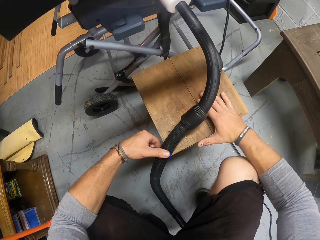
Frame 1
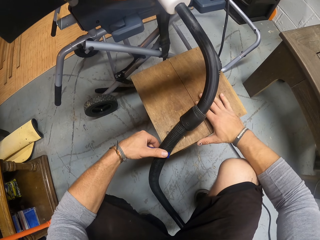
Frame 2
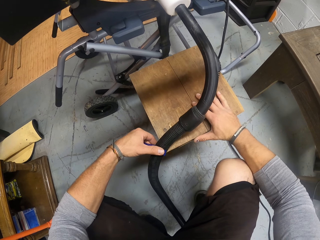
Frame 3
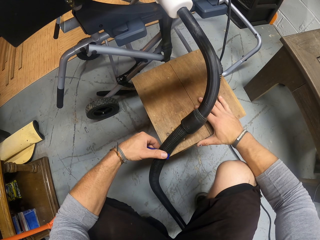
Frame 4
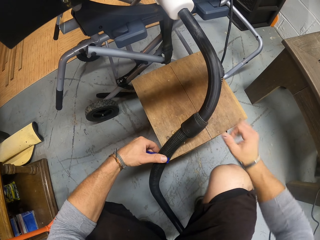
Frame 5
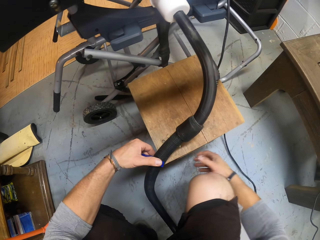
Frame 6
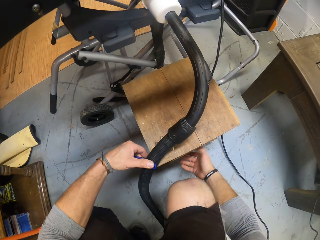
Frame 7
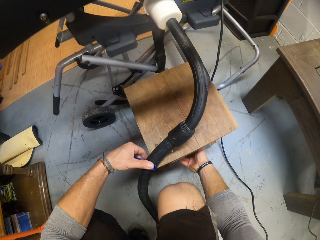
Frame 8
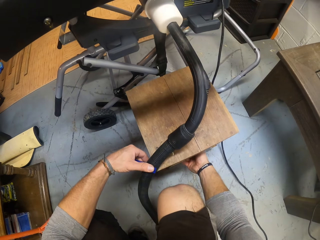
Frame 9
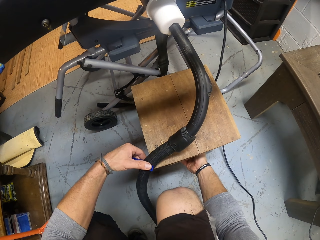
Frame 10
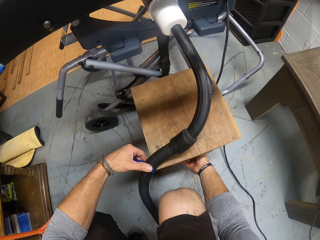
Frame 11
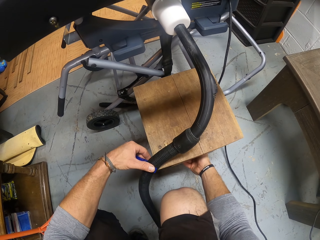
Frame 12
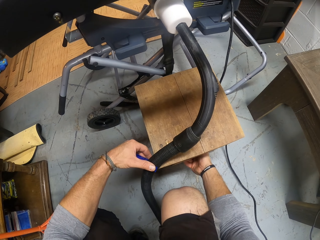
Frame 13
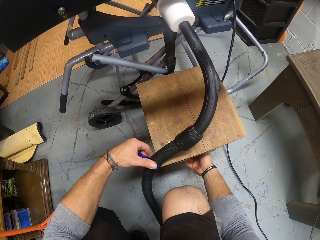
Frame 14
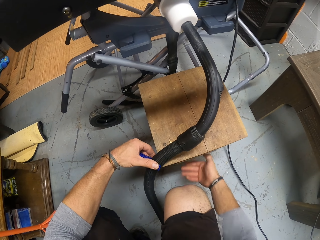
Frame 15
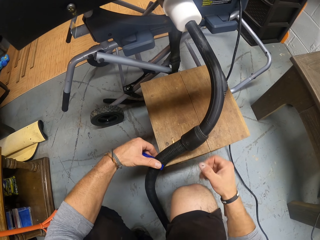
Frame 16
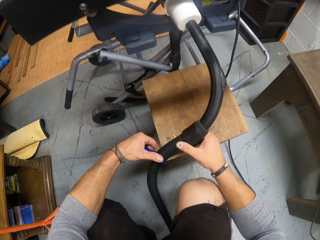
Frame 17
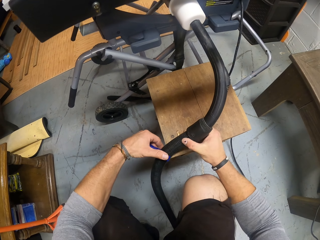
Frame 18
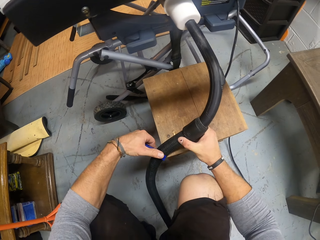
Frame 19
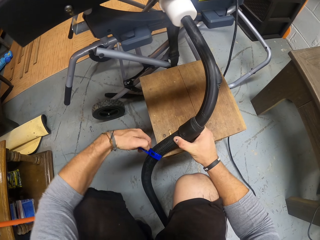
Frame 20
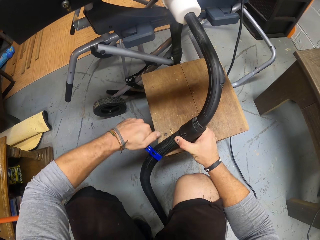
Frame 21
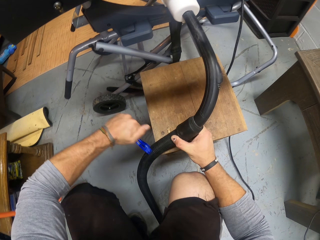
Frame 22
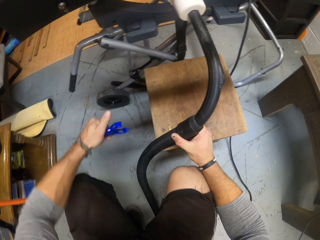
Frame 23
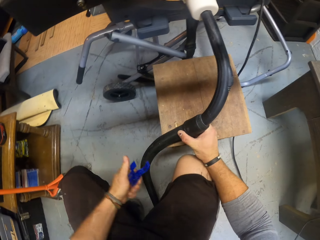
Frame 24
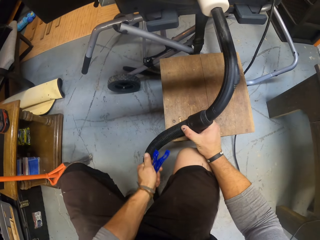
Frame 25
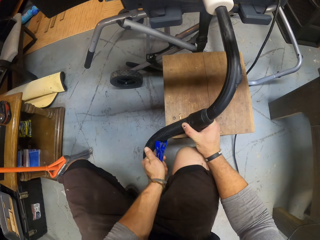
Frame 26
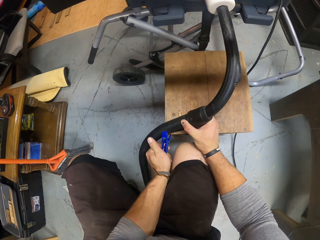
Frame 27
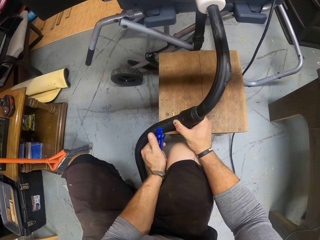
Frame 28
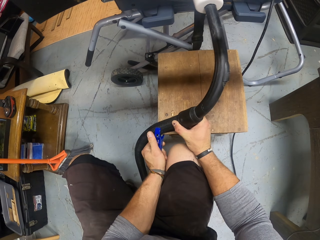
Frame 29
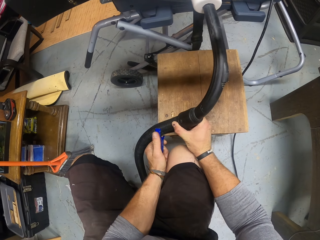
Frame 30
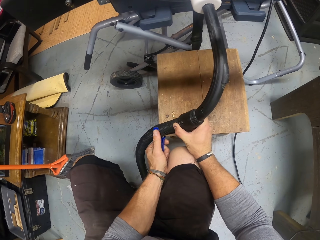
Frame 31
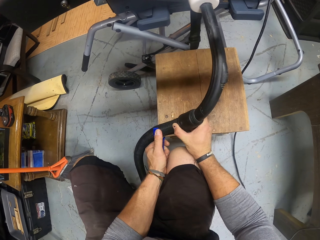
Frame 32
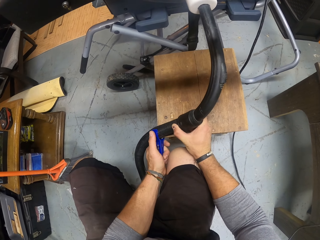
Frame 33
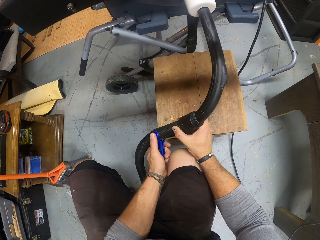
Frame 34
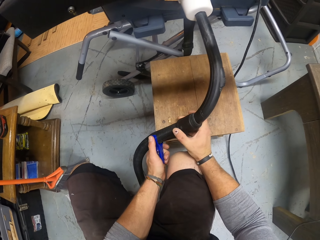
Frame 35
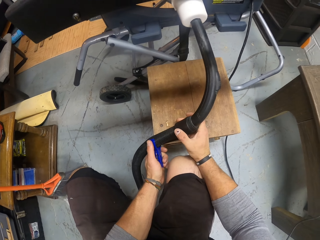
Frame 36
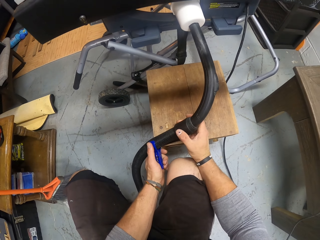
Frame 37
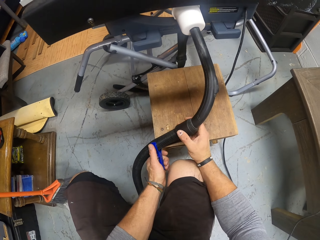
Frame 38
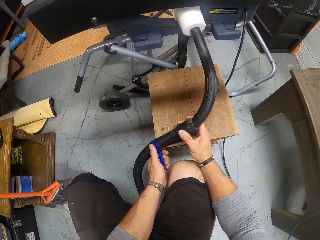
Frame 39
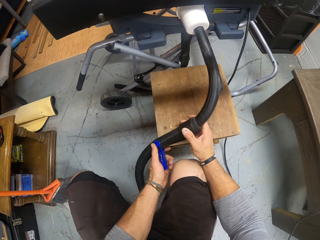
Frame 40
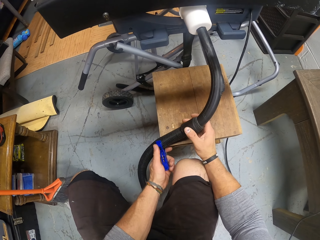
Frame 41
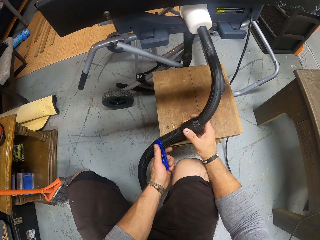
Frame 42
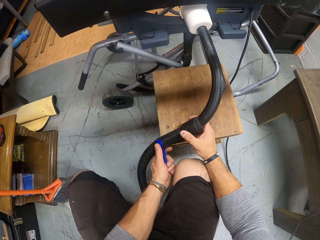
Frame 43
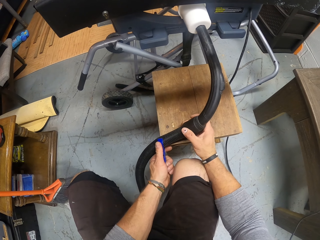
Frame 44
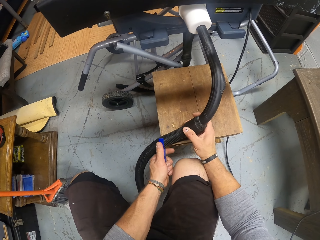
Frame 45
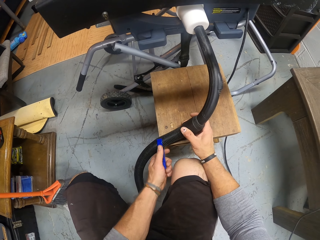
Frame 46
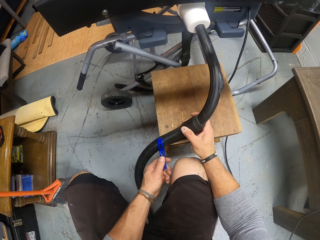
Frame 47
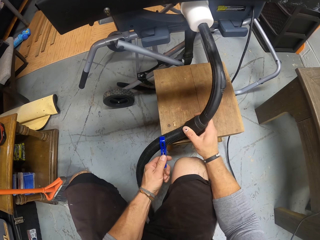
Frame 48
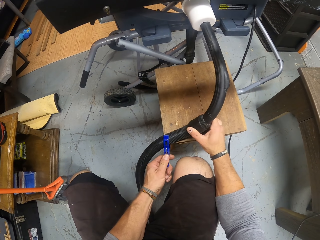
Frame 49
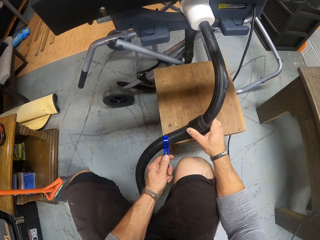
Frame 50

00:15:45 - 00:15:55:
The camera wearer removes his left hand from the stool. He adjusts the stool with his right hand. He holds the hose of the vacuum cleaner with his right hand. He removes the pliers from the vacuum hose pipe with his left hand. He holds the hose of the vacuum cleaner with the pliers to the stool with his left hand. He presses the other side with the pliers. He adjusts his right hand on the hose of the vacuum cleaner.

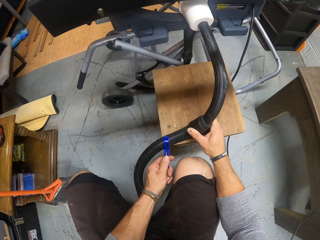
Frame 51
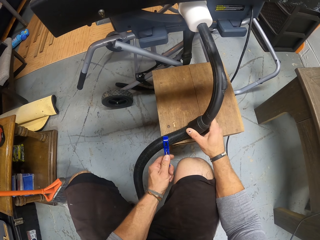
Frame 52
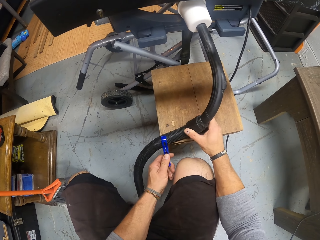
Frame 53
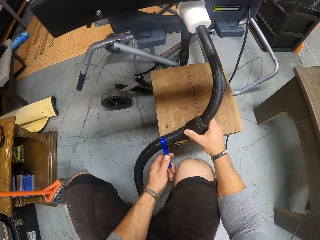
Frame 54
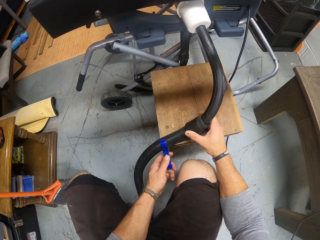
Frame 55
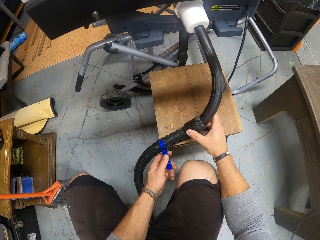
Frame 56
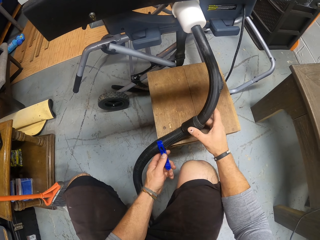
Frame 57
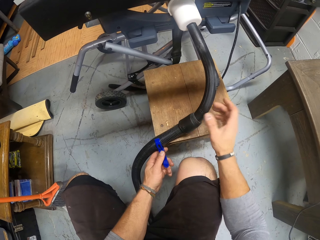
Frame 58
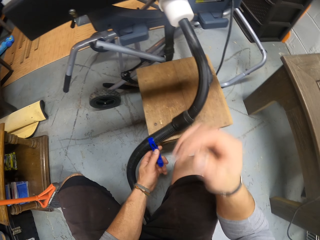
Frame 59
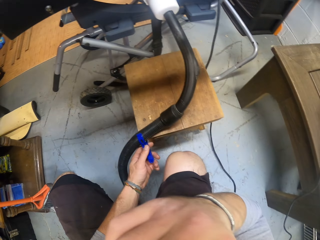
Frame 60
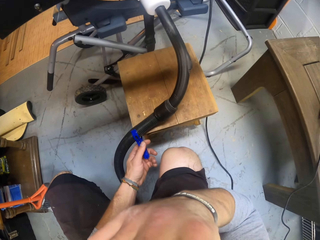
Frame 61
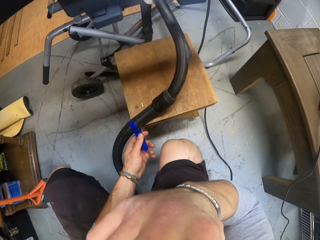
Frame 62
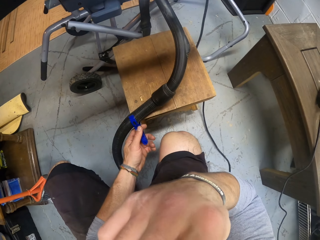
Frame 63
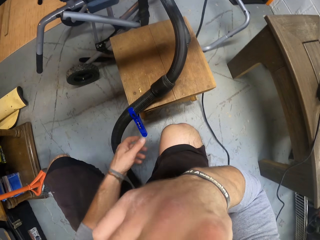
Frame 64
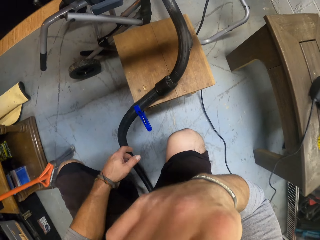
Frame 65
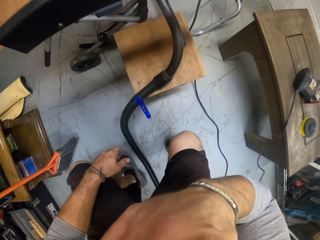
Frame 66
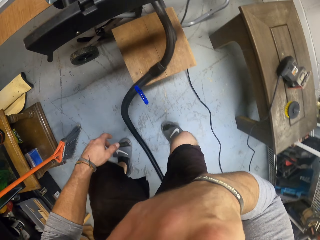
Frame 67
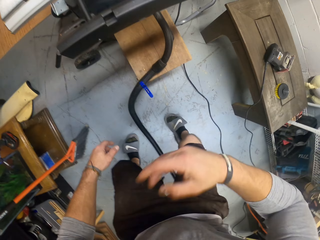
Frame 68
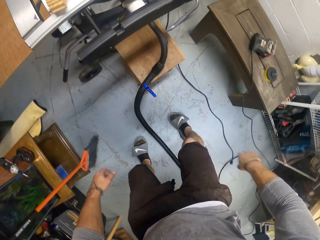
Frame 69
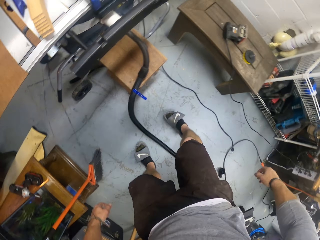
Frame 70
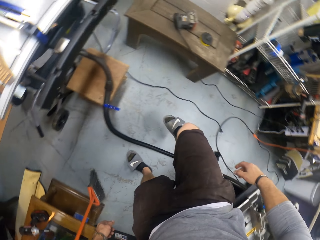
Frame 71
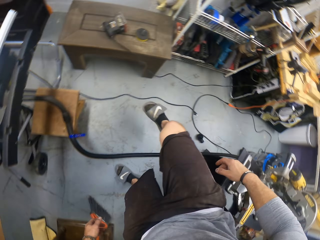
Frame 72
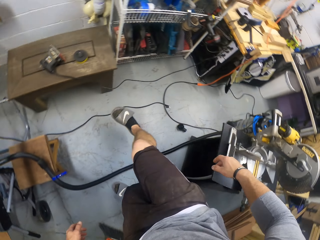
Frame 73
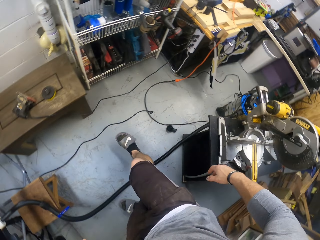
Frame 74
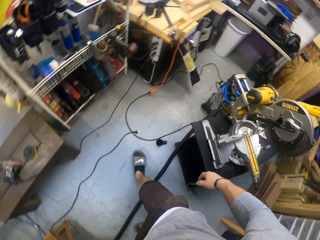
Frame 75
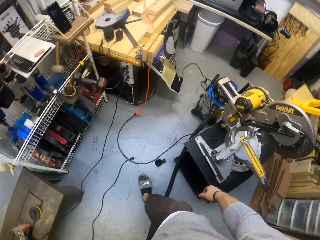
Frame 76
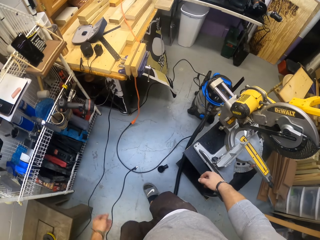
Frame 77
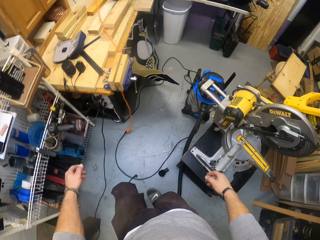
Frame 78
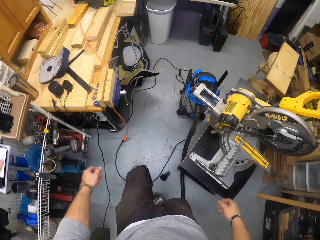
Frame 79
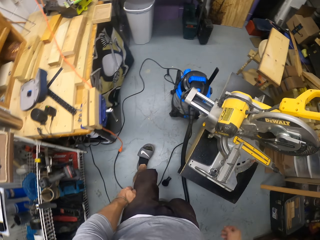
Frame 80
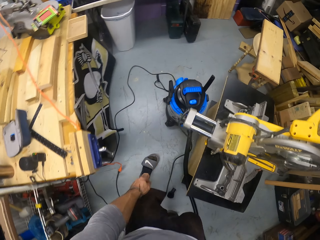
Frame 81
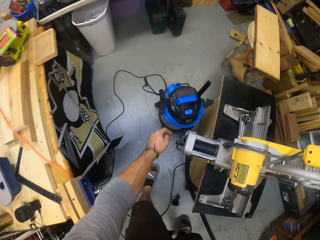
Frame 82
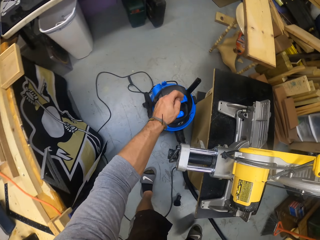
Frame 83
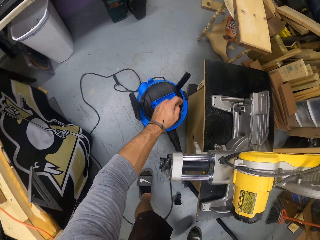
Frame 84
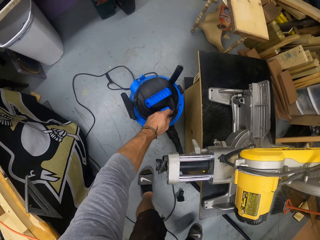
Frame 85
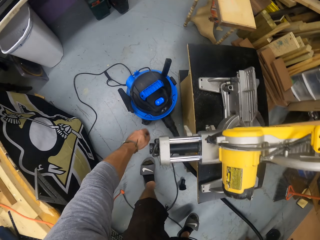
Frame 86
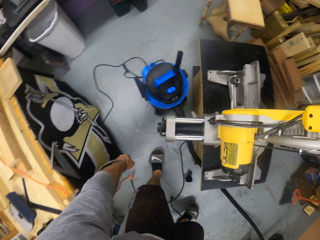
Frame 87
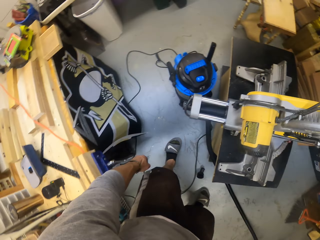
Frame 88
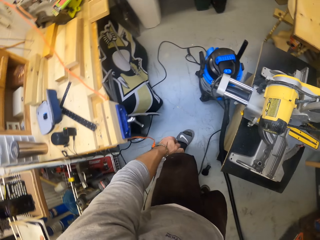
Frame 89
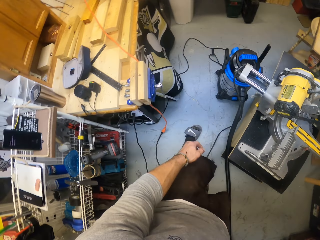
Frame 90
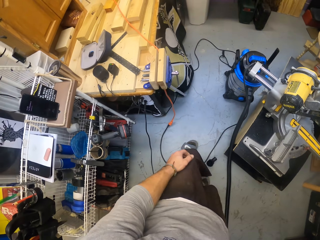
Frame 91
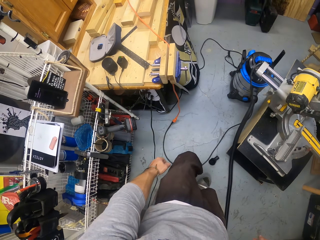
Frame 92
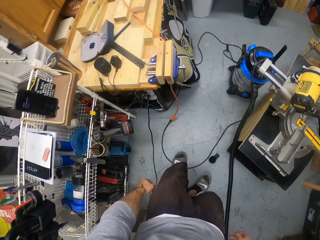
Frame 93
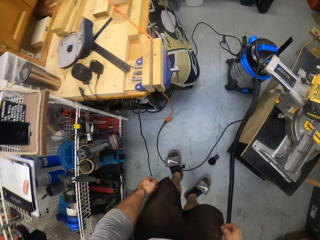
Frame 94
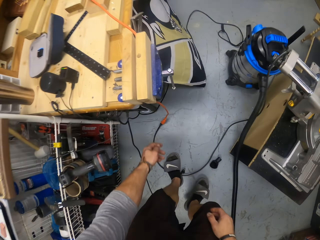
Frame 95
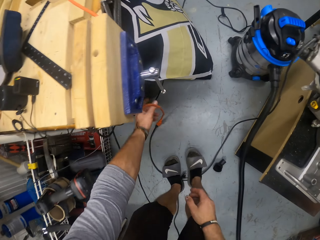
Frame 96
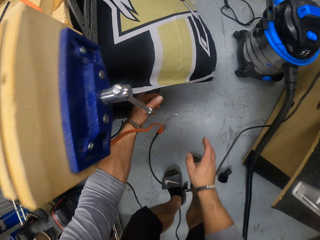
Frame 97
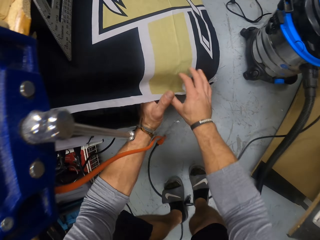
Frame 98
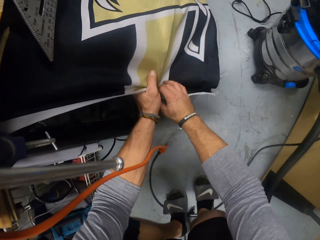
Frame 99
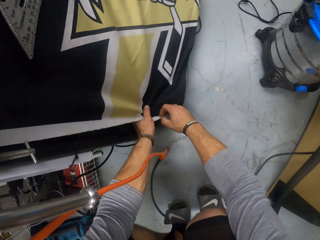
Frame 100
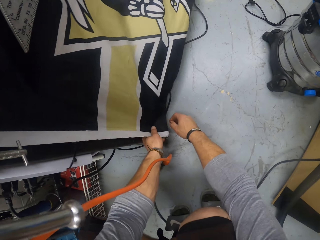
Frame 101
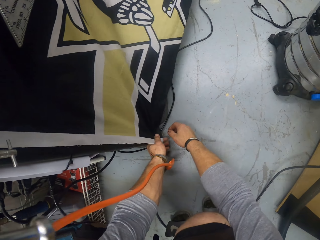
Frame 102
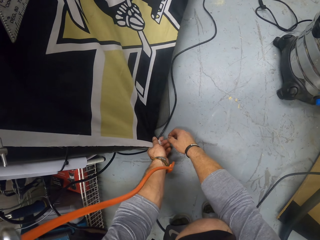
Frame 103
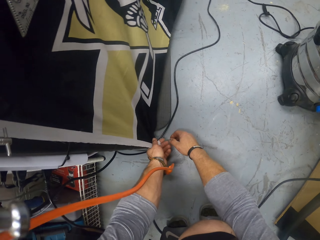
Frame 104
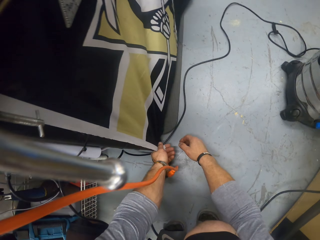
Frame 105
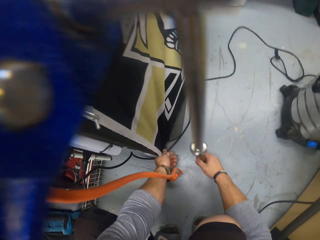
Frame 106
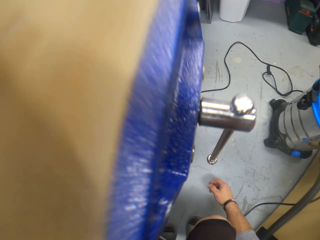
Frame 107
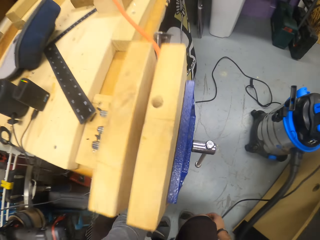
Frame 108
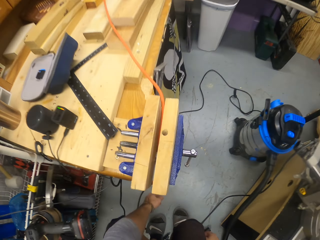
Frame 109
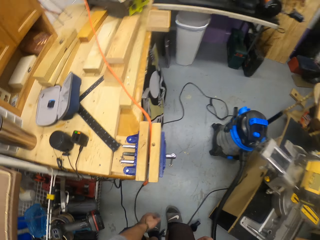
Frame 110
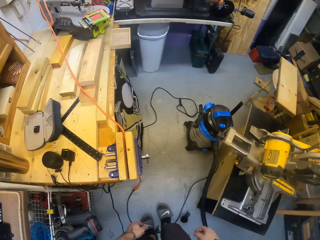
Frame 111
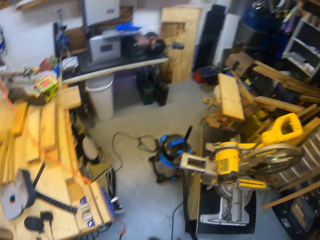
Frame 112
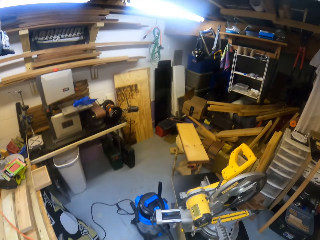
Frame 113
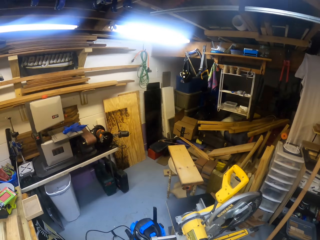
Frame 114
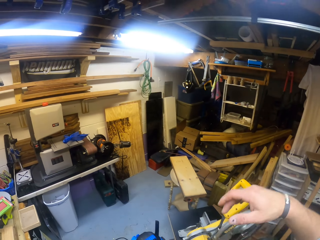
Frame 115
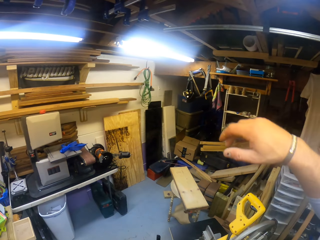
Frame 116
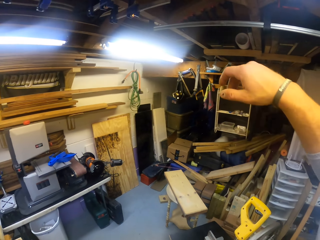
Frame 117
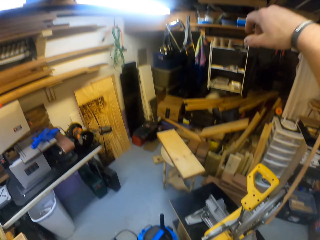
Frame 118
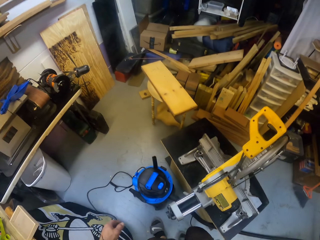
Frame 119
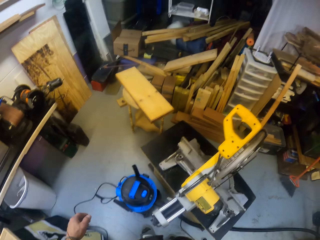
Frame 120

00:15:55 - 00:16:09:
The camera wearer removes his right hand from the hose of the vacuum cleaner. He touches his nose with his right hand. He removes his left hand from the pliers. He walks towards the vacuum machine. He presses the button on the vacuum machine with his left hand. He walks around. He holds the cloth with both hands. He removes his right hand from the cloth. He holds the cloth with his left hand.
